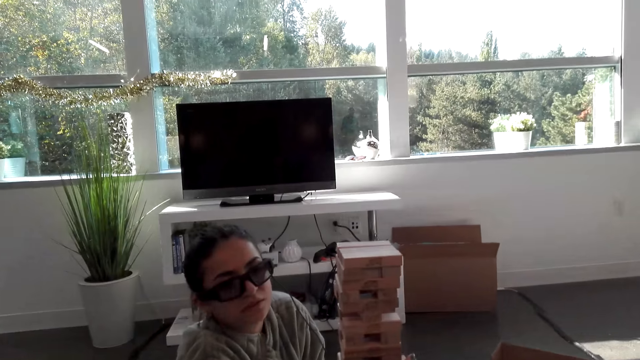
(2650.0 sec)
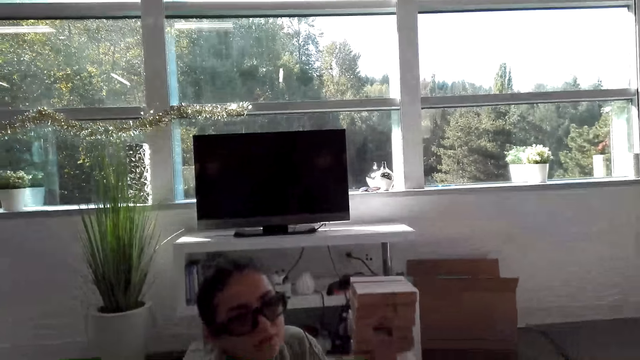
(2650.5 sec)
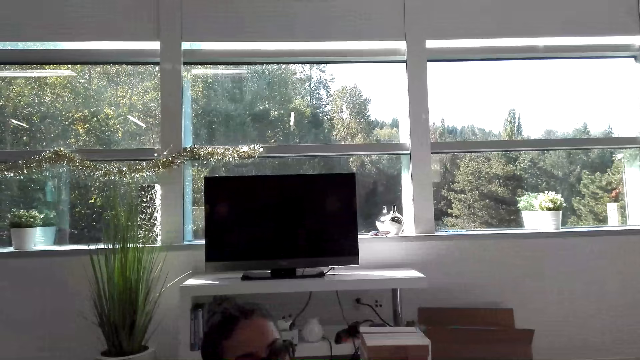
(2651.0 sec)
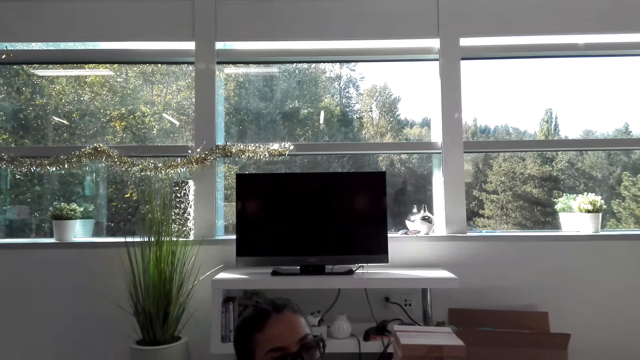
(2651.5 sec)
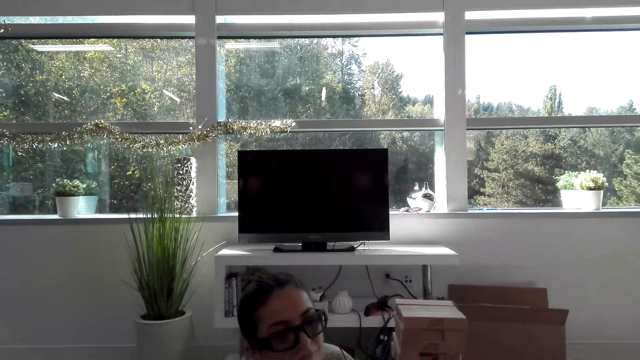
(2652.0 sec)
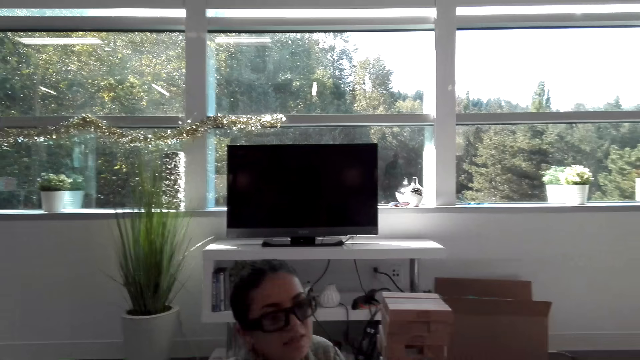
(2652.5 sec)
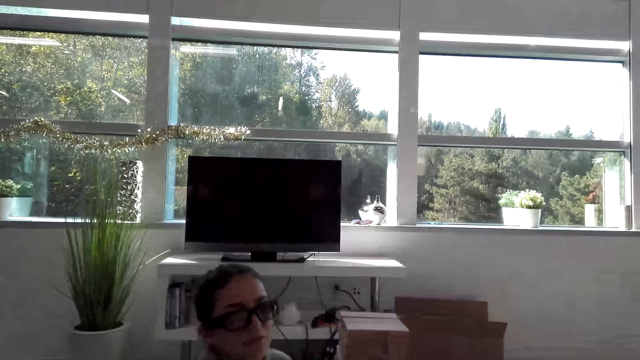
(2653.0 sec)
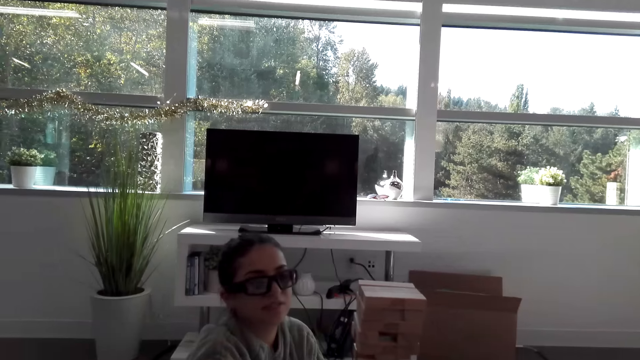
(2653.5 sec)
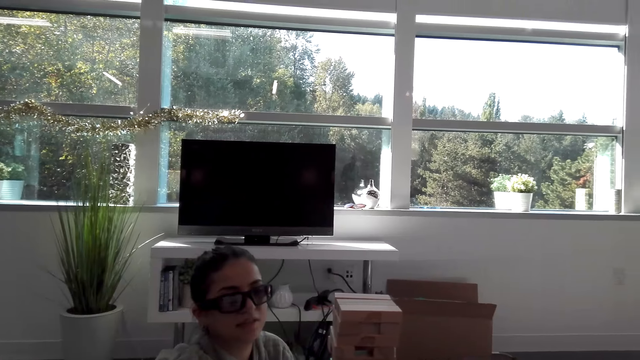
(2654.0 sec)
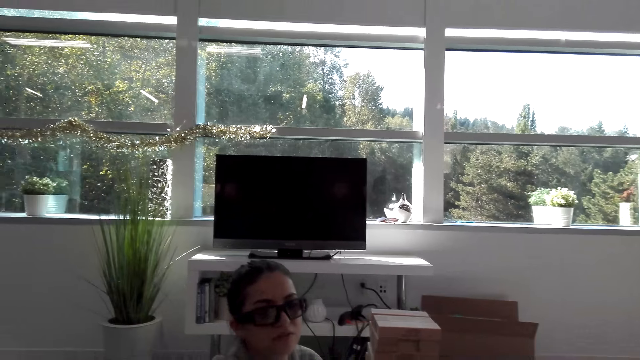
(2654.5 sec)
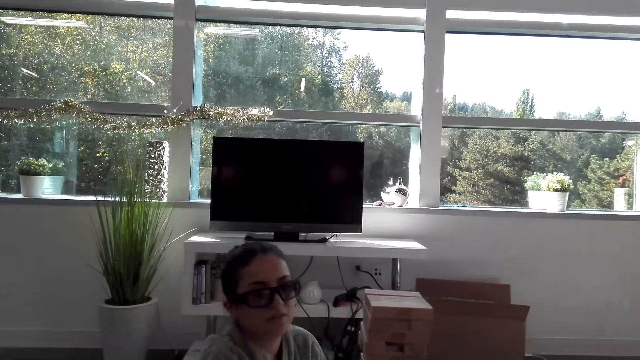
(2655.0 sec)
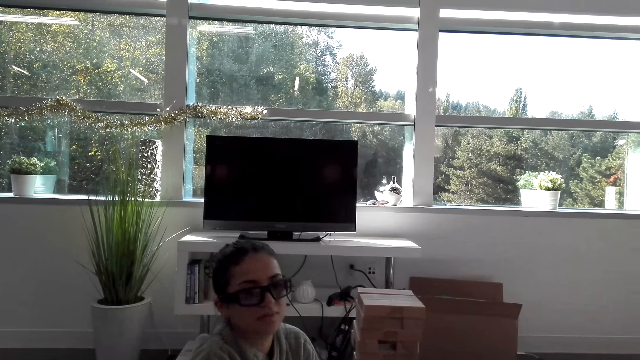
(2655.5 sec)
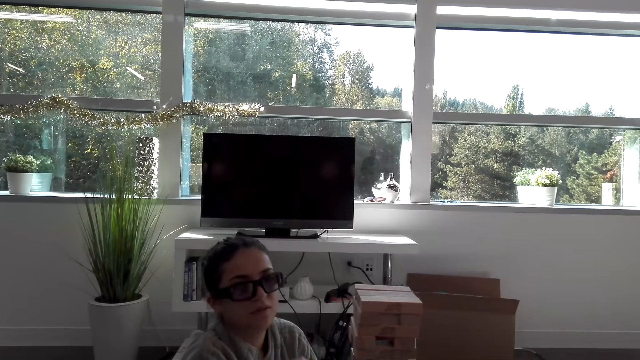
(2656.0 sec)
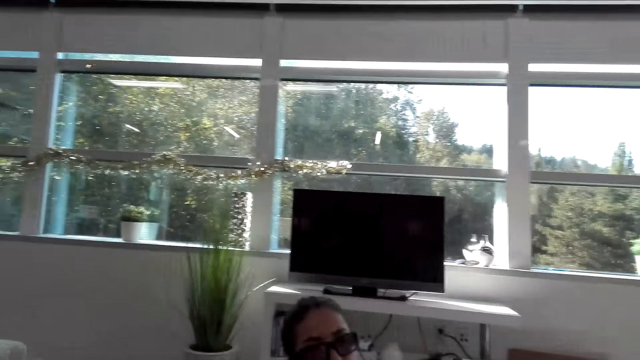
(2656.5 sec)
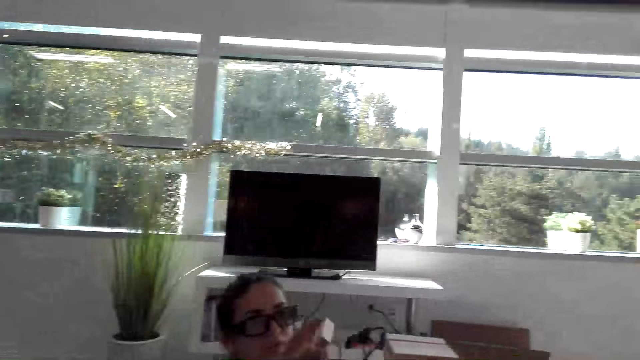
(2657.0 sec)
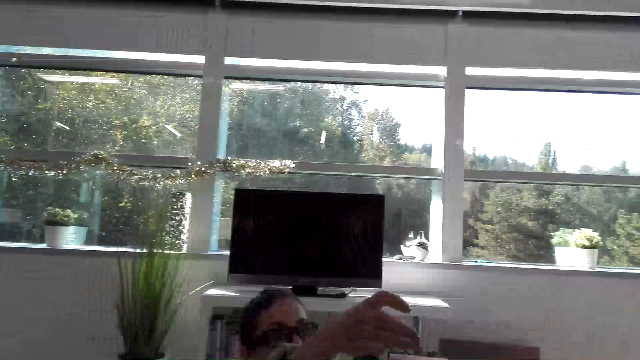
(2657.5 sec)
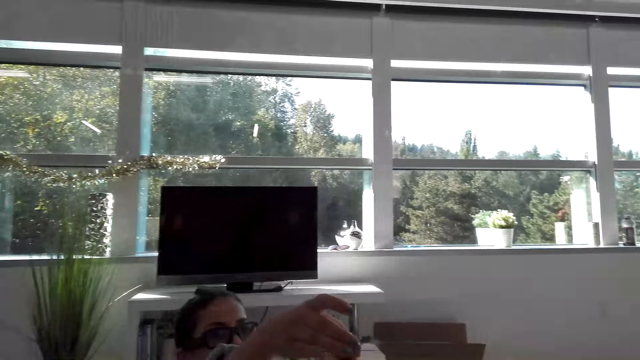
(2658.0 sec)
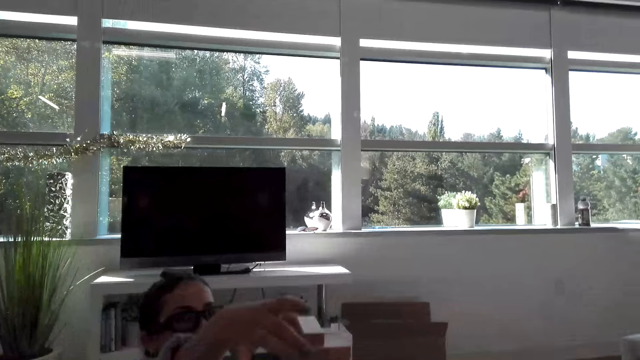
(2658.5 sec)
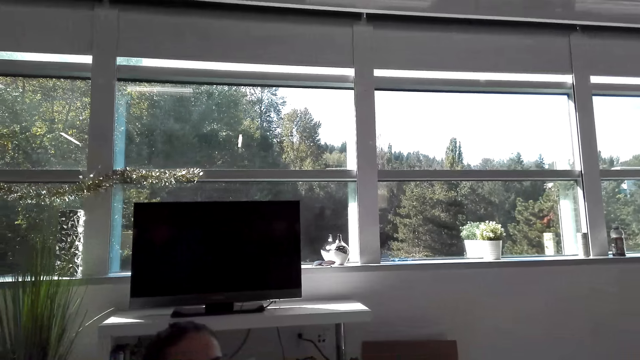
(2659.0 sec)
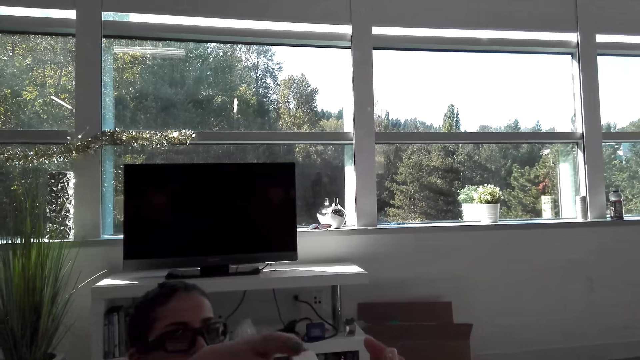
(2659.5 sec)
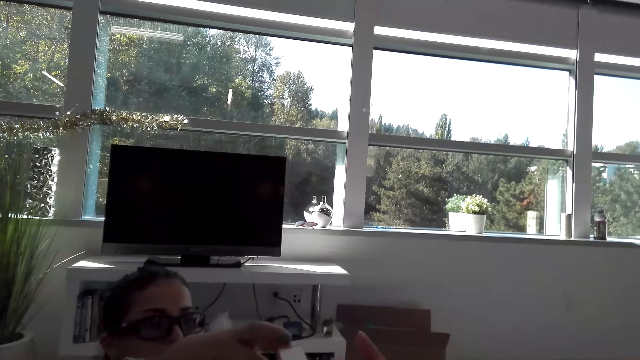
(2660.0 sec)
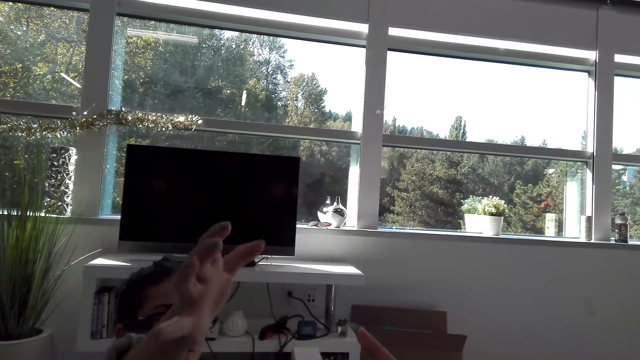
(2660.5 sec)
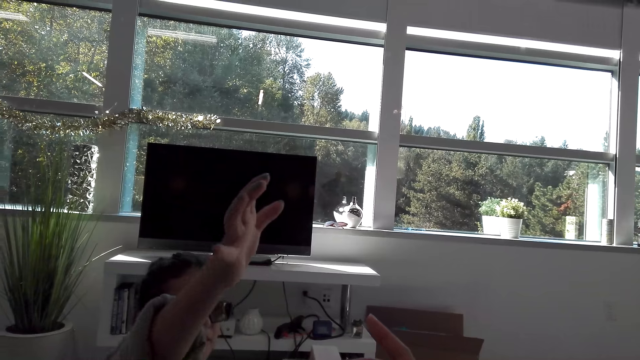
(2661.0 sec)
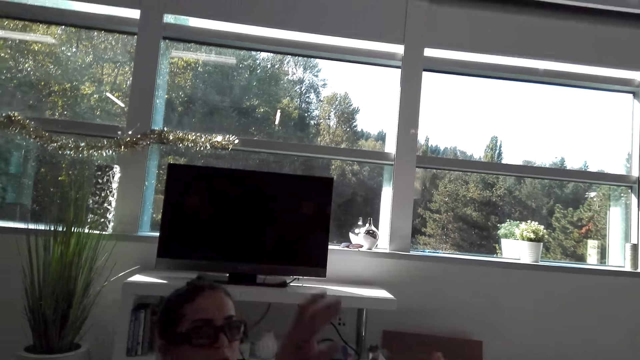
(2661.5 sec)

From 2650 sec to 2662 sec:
A person does something. The person places wood on top of other pieces of wood.

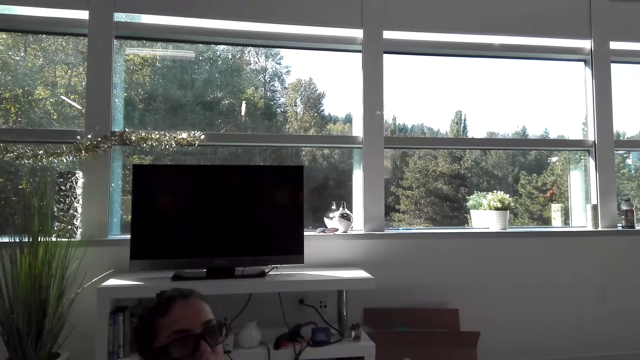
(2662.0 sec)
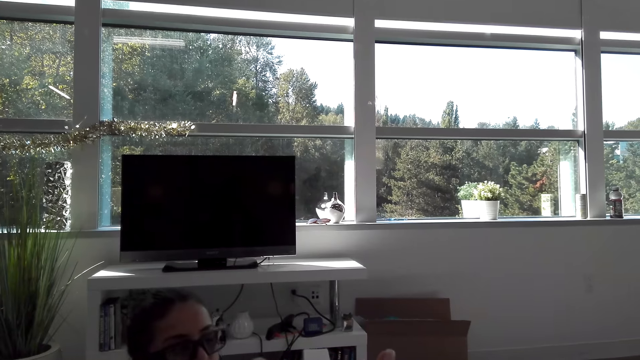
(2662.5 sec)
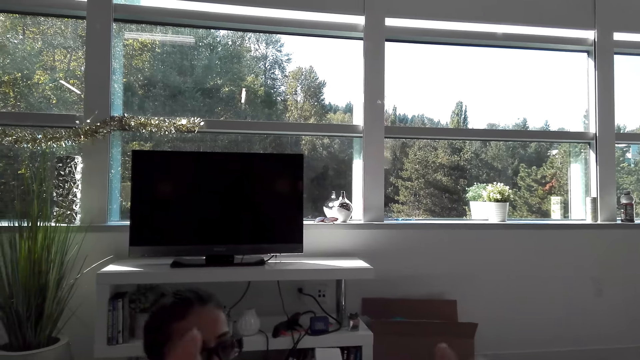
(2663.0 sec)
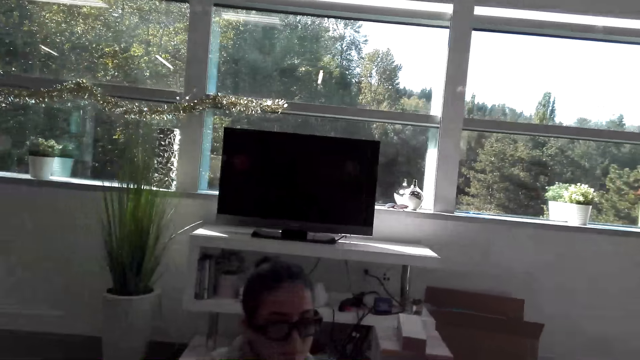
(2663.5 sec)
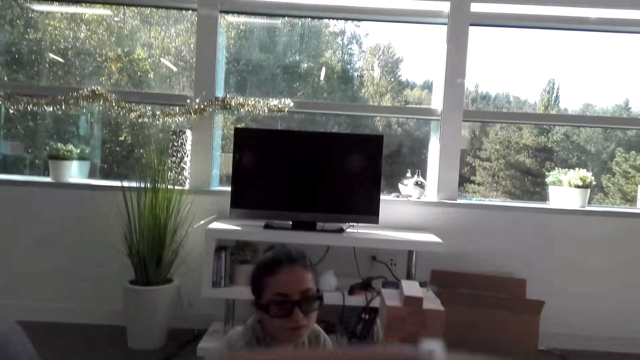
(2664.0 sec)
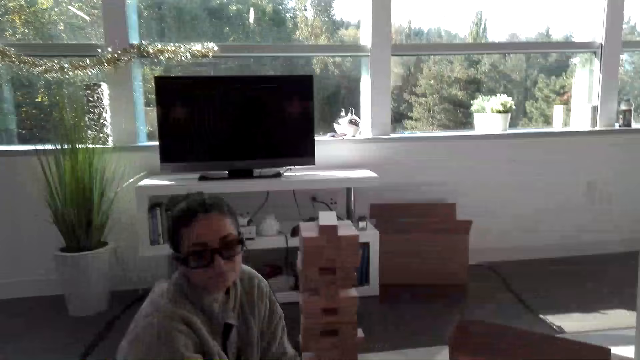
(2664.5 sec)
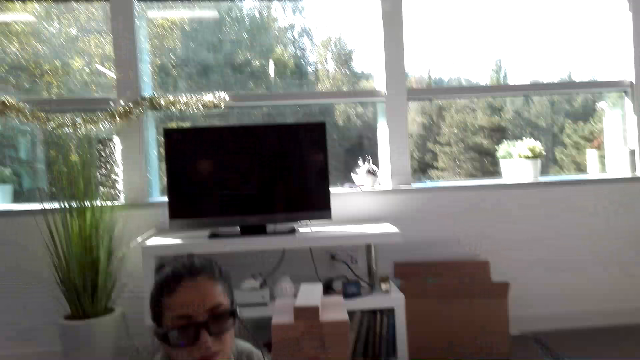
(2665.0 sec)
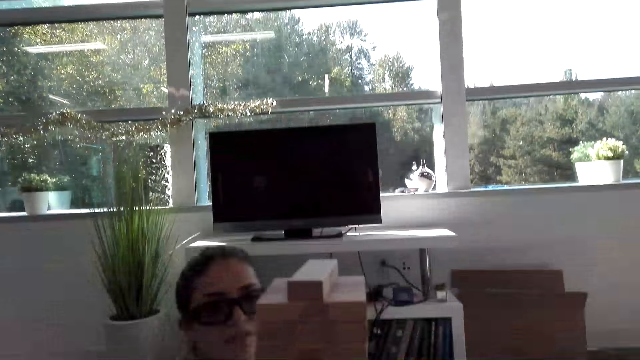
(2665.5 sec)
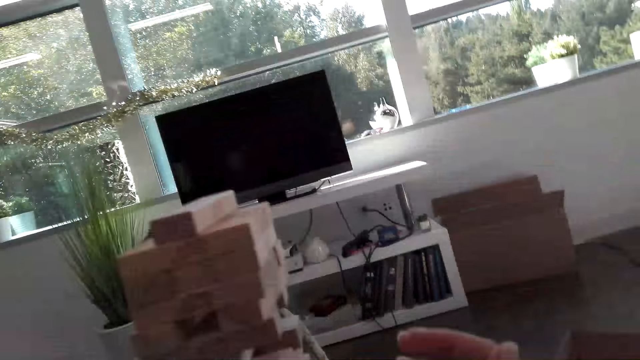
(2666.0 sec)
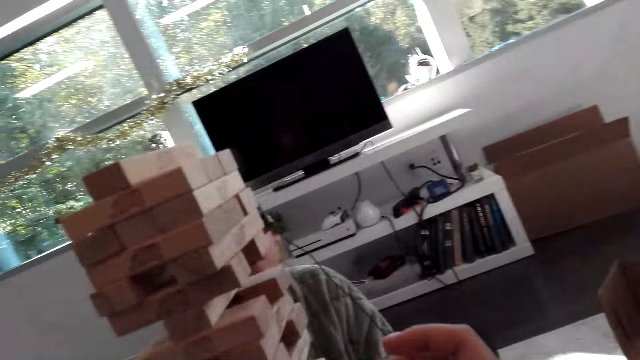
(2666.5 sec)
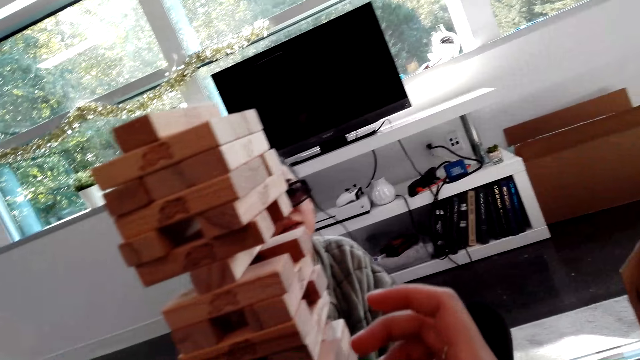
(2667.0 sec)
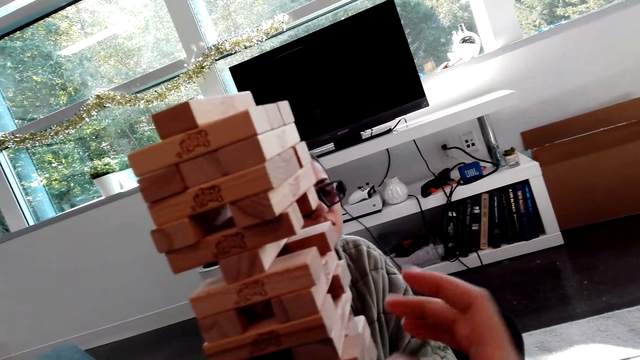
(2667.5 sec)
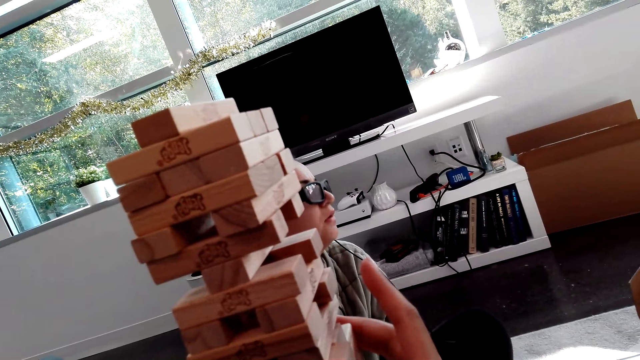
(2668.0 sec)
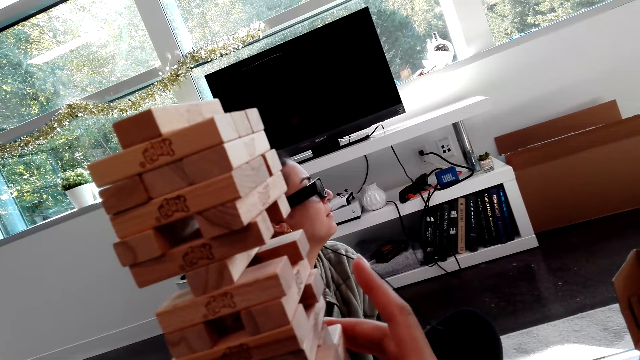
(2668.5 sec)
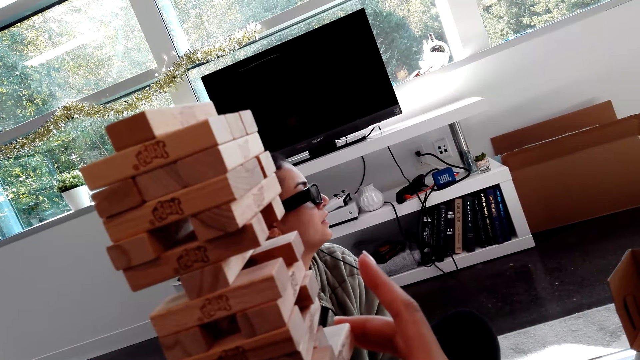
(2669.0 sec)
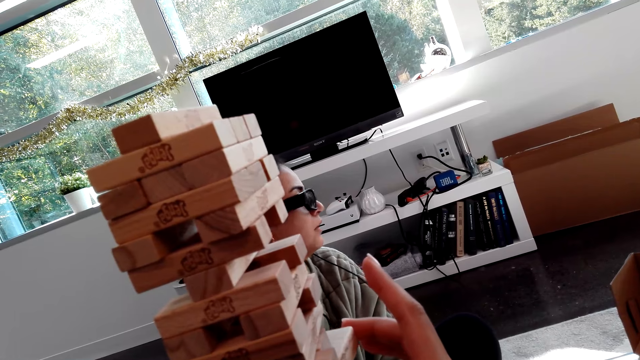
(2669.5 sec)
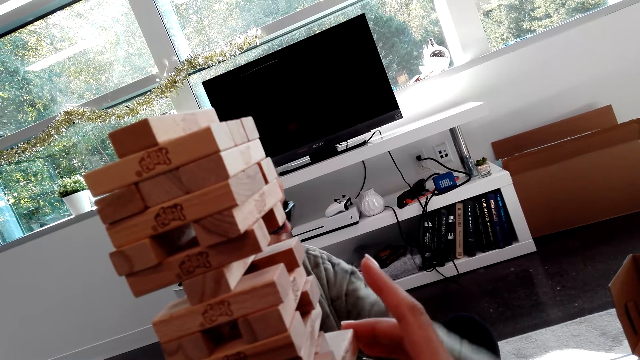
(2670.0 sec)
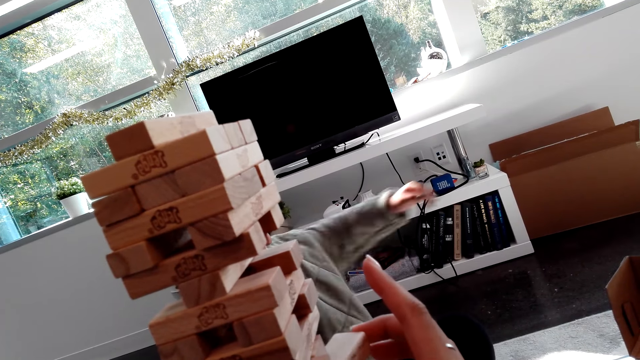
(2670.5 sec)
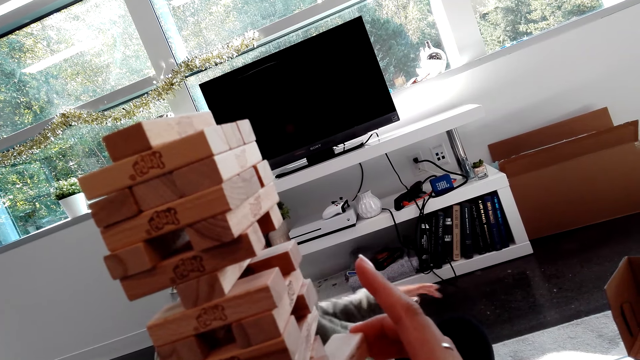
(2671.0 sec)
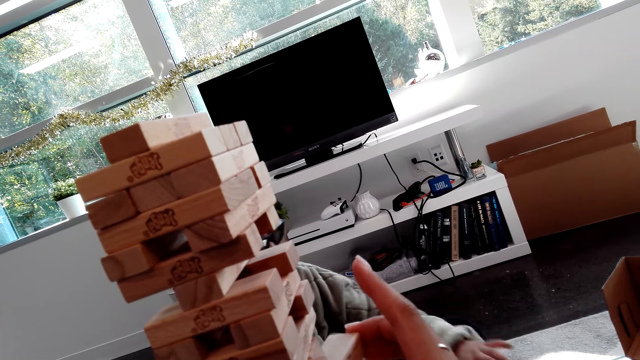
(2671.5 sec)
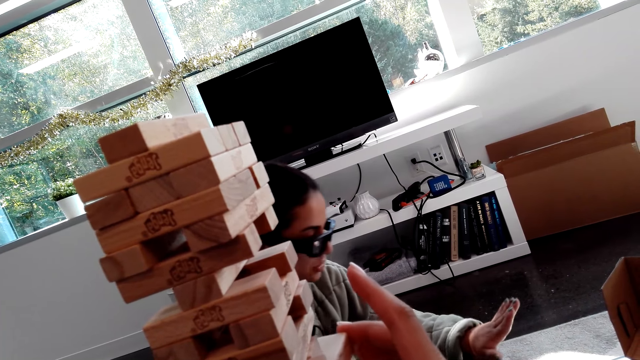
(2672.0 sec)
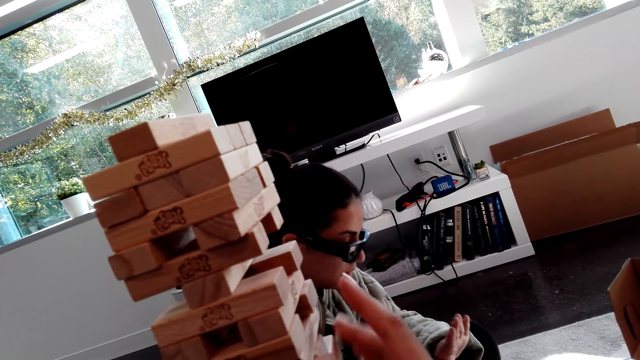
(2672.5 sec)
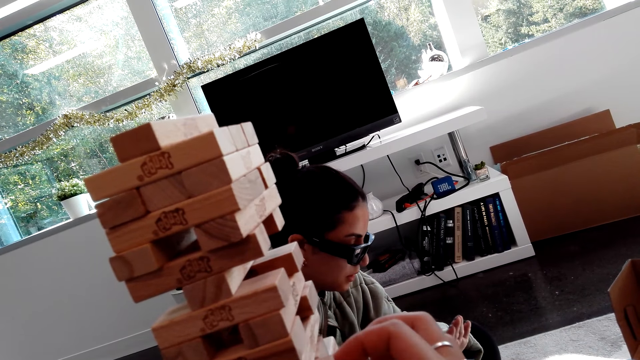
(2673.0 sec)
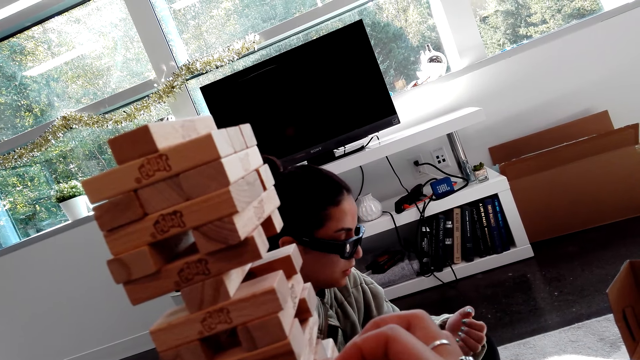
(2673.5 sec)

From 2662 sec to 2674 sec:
The camera wearer looks at the tower wood block. They hold the wood block on the tower wood block.
